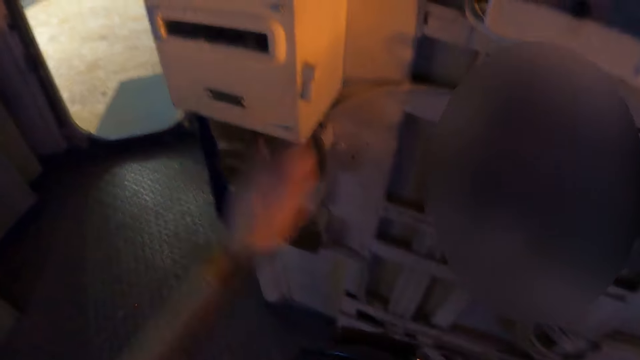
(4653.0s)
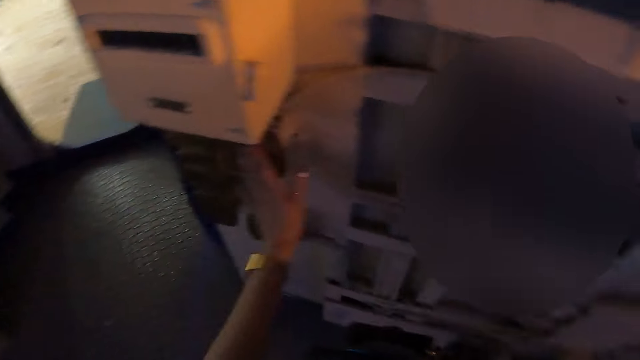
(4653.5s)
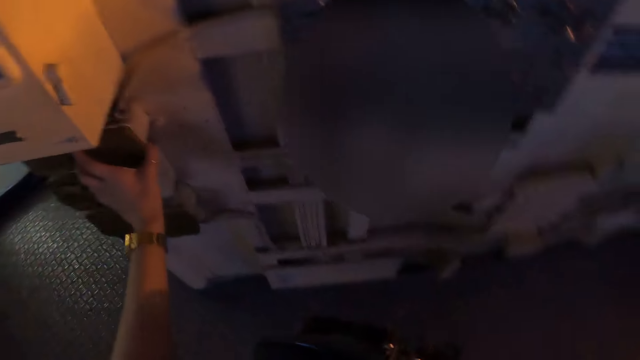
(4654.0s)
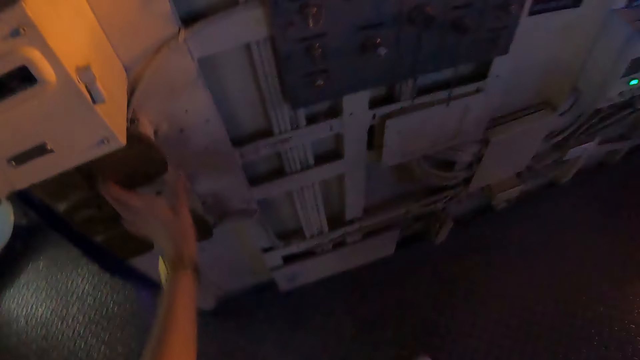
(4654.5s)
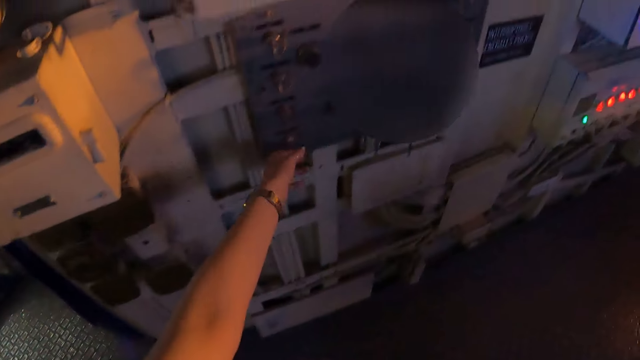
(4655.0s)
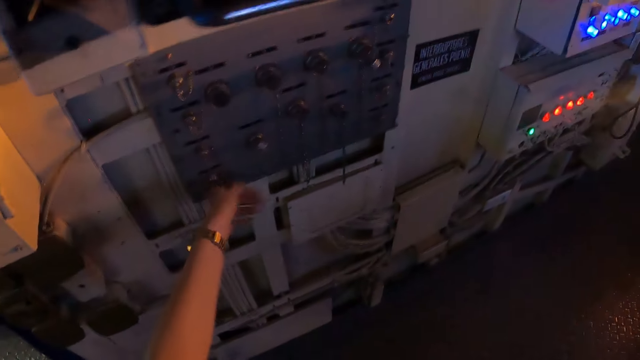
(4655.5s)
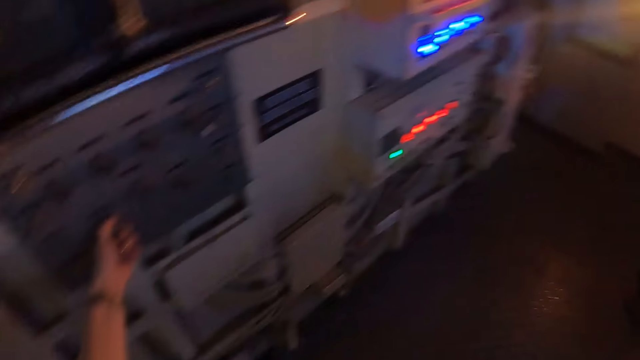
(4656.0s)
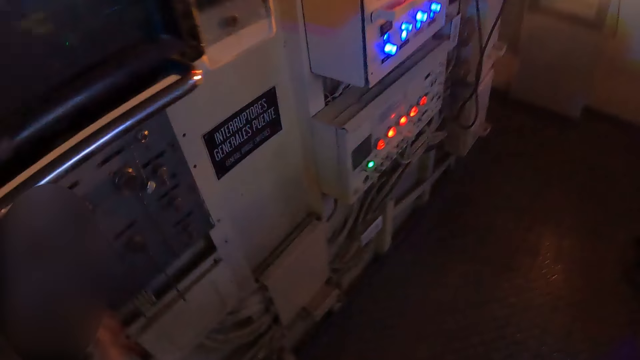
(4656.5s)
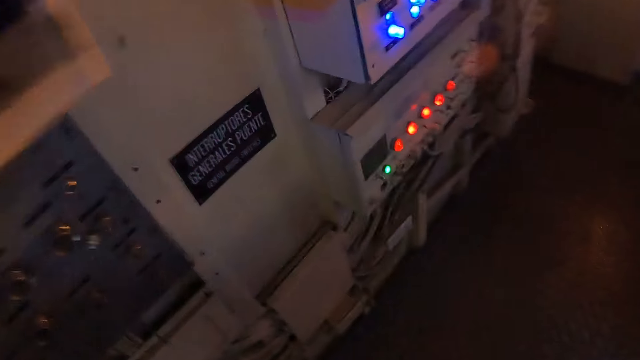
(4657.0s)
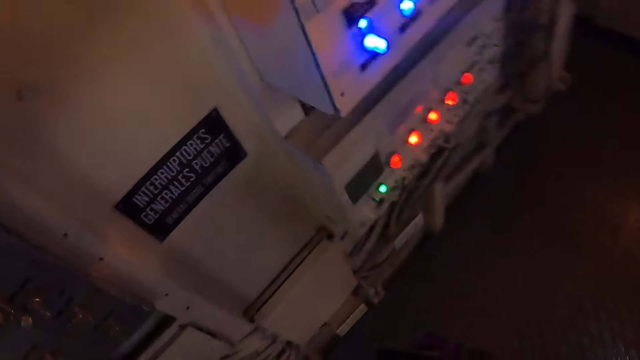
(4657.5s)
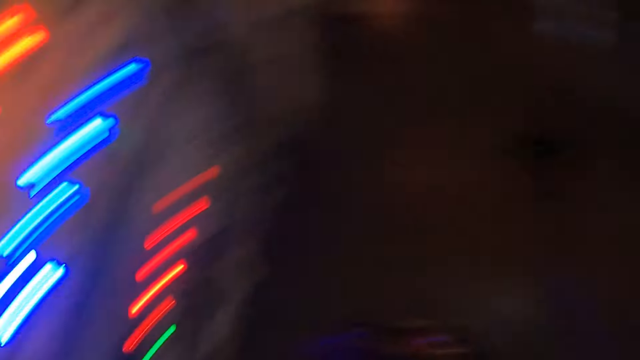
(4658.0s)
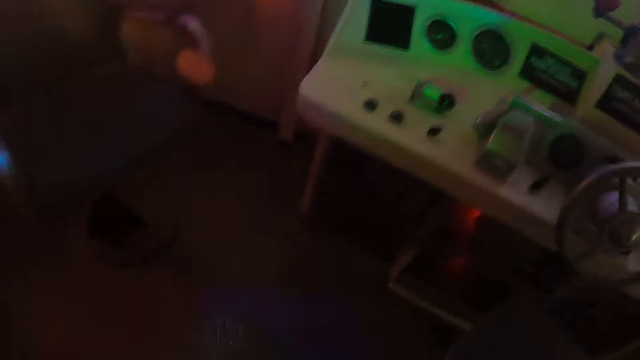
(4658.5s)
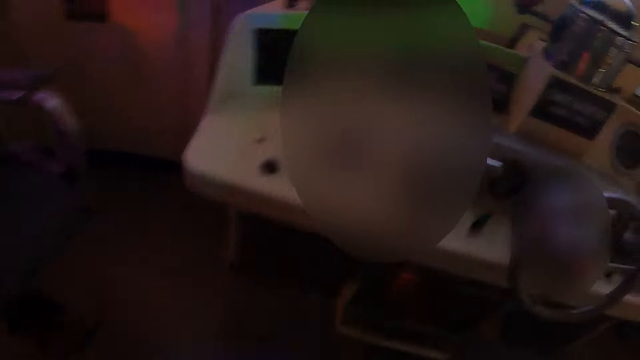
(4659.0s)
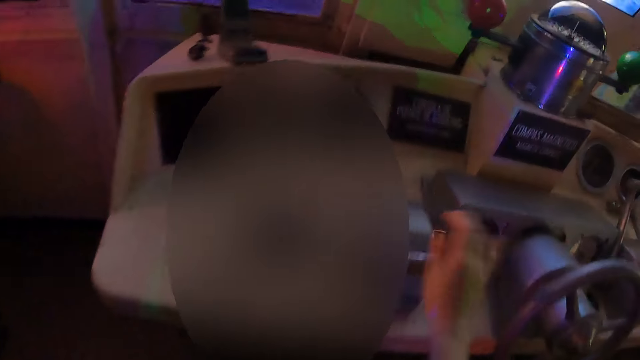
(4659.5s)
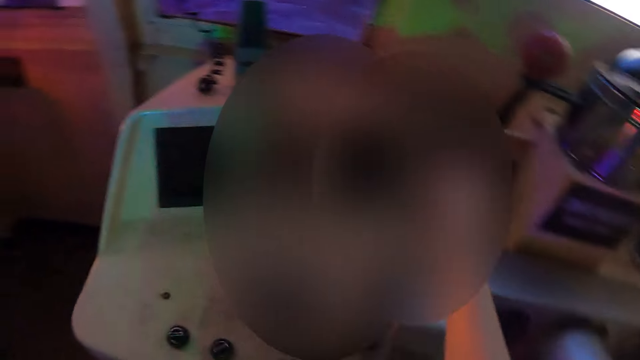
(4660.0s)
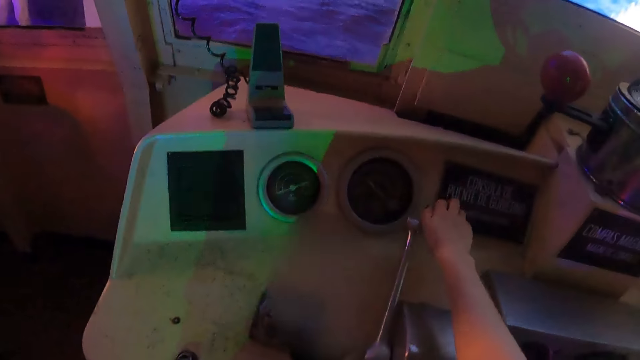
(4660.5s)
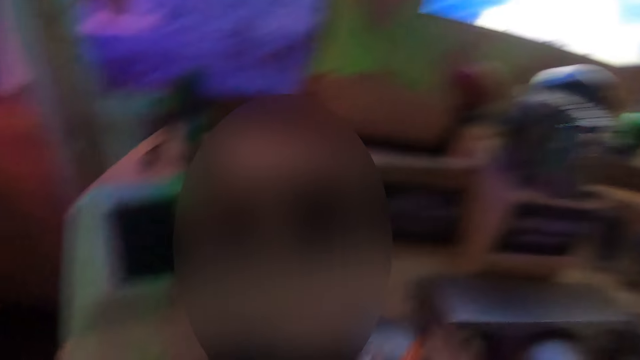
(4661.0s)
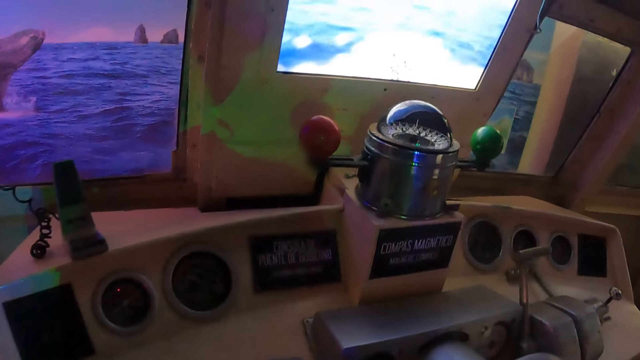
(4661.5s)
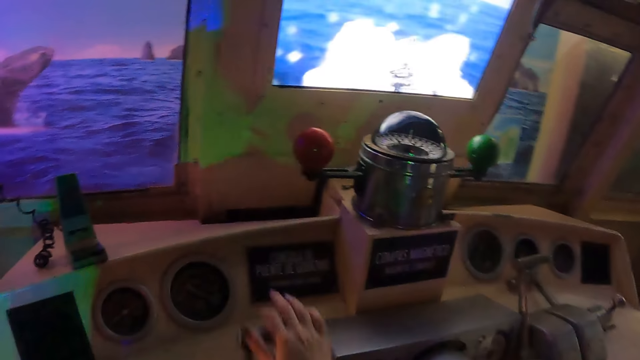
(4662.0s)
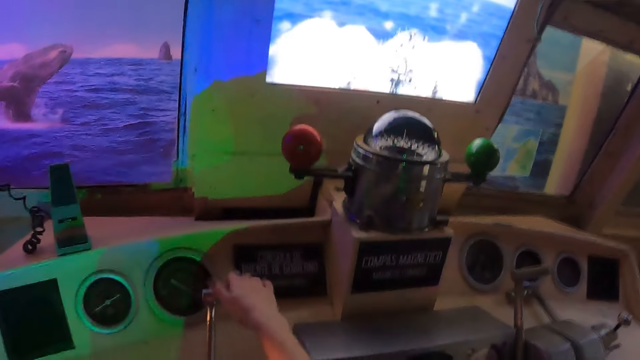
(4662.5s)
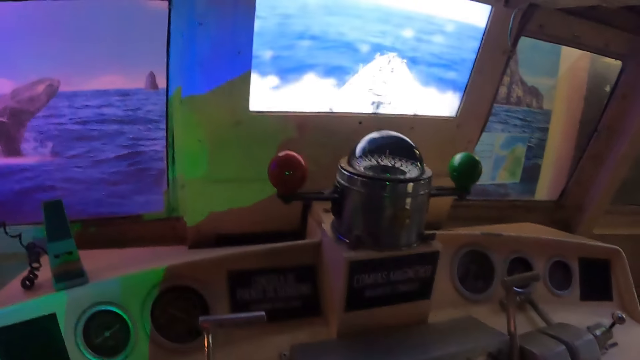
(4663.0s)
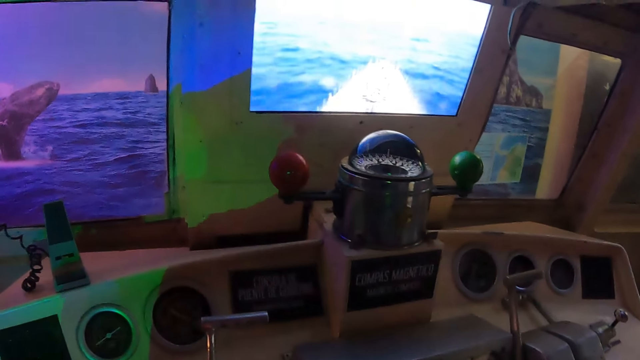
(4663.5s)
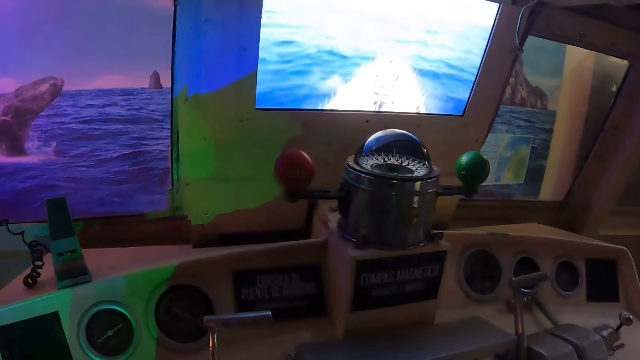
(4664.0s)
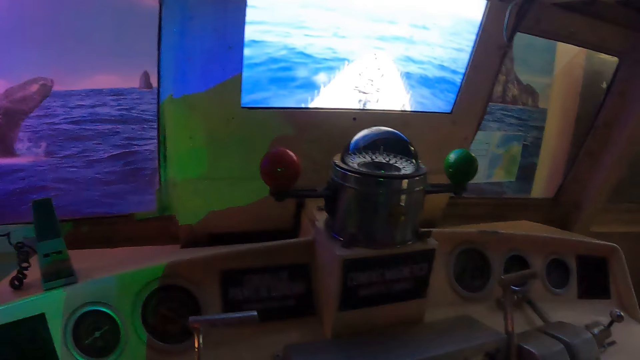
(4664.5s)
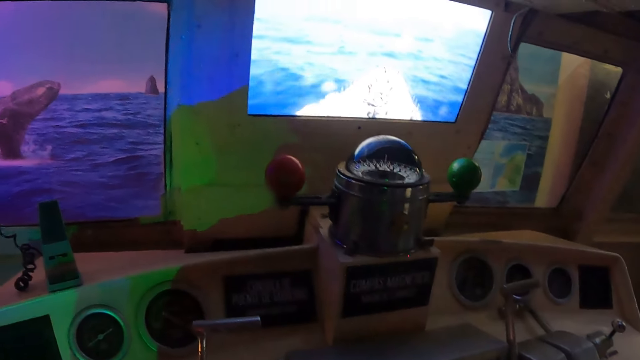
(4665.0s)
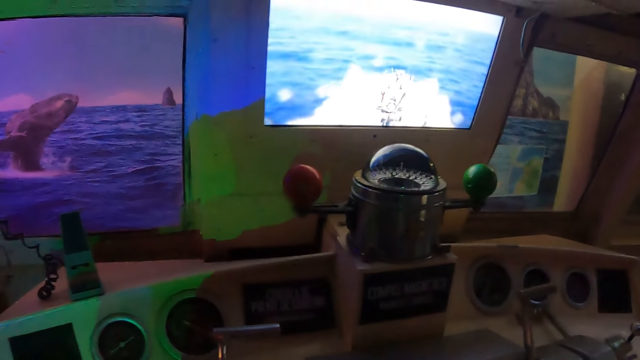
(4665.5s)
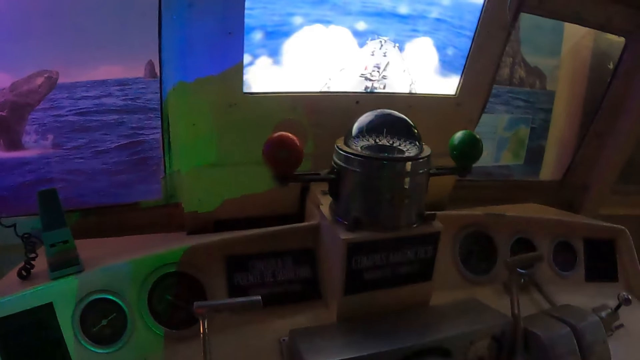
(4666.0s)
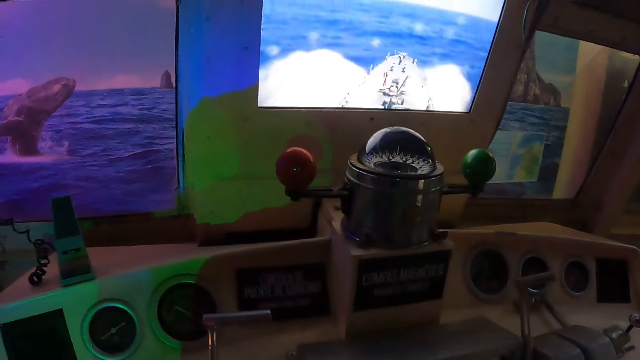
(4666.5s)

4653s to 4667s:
The camera wearer operates something. They adjust the knobs. They turn something. They look around. They walk around the ship. They turn something. They sail the ship on water. They look around.

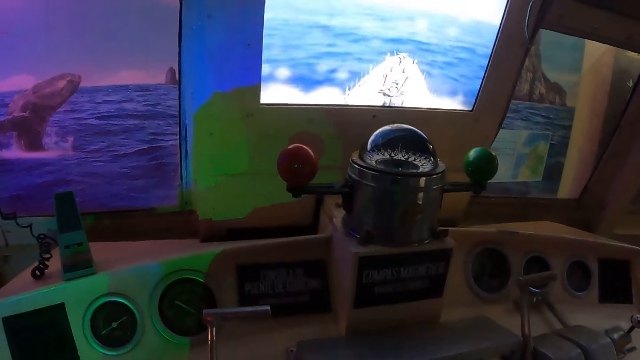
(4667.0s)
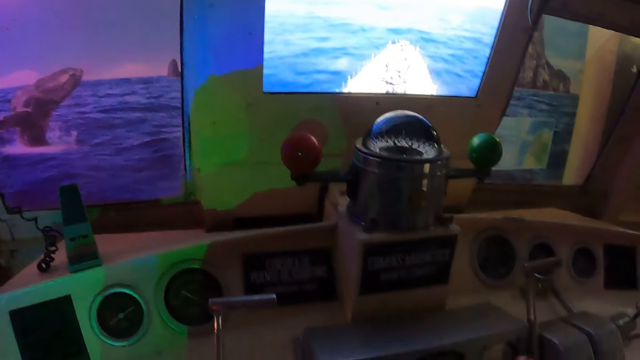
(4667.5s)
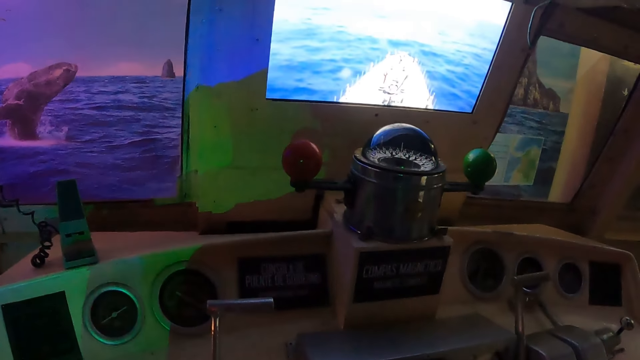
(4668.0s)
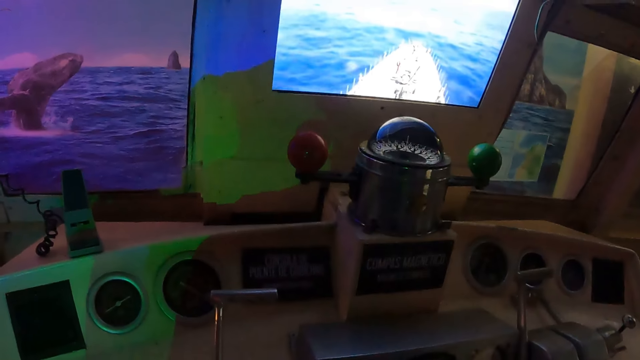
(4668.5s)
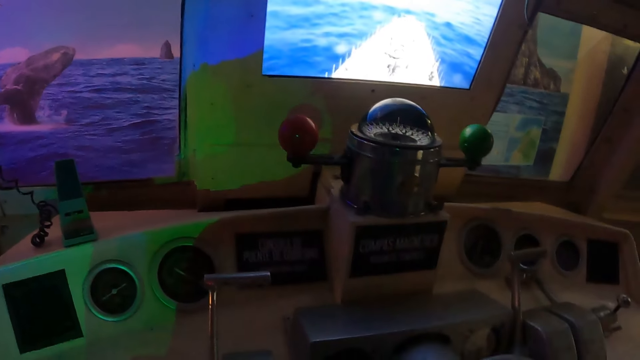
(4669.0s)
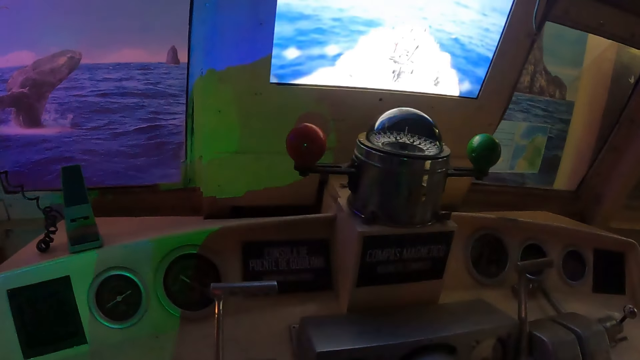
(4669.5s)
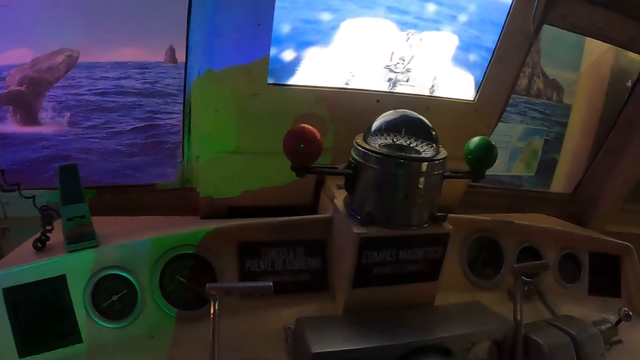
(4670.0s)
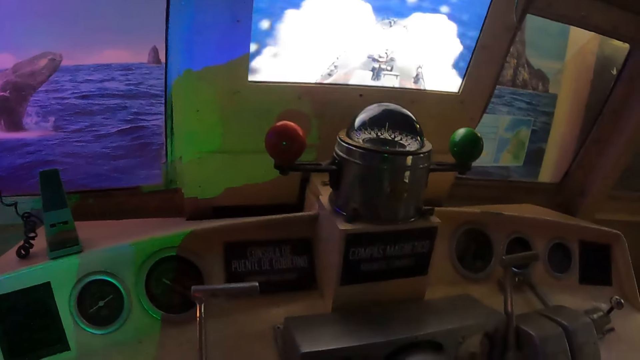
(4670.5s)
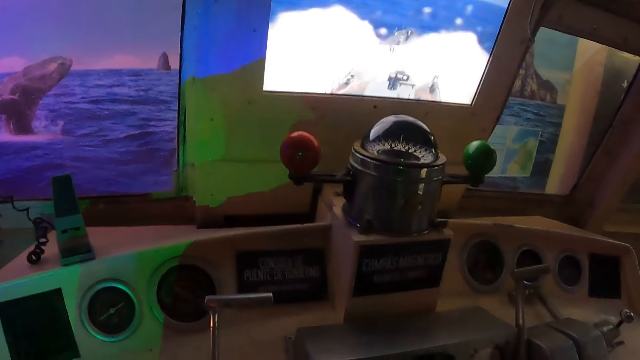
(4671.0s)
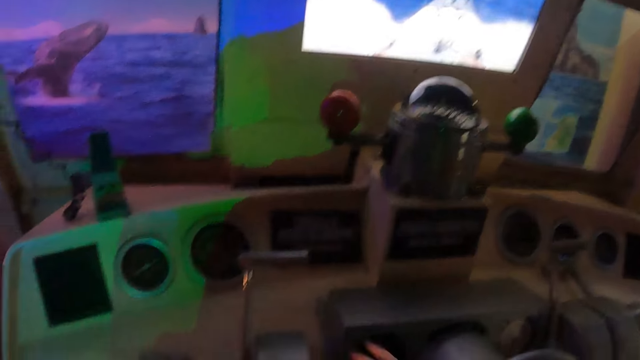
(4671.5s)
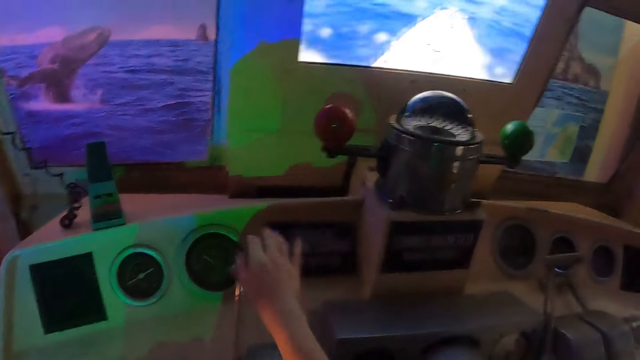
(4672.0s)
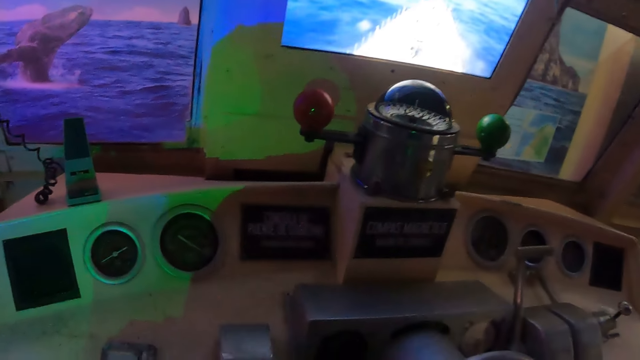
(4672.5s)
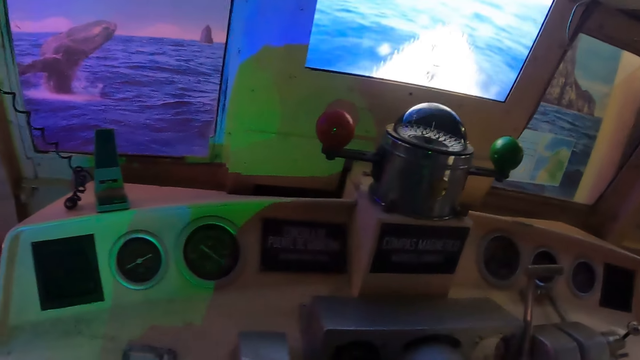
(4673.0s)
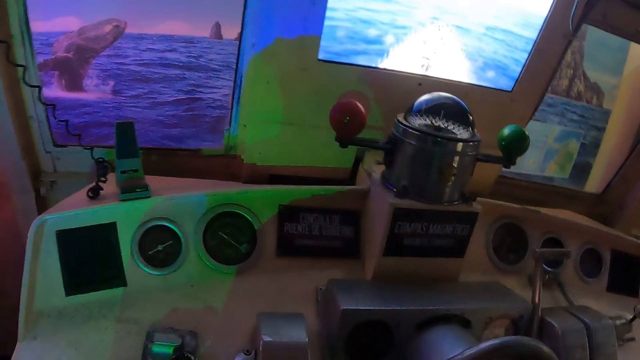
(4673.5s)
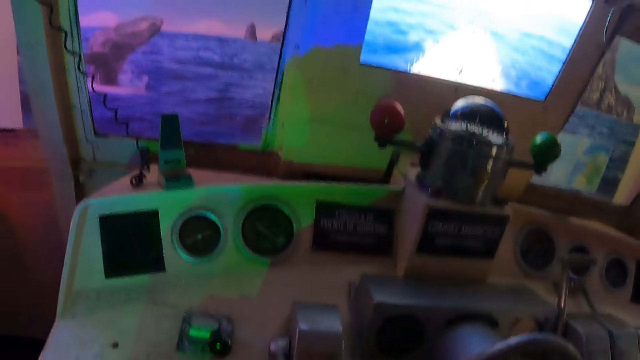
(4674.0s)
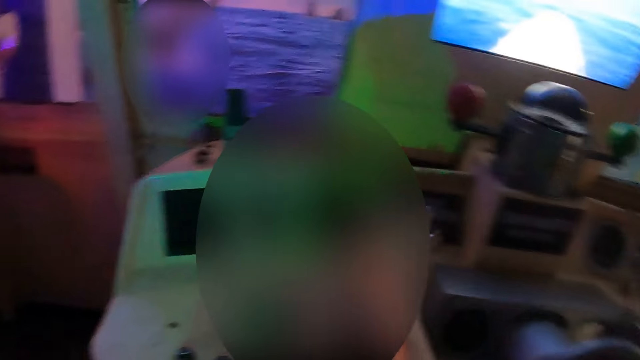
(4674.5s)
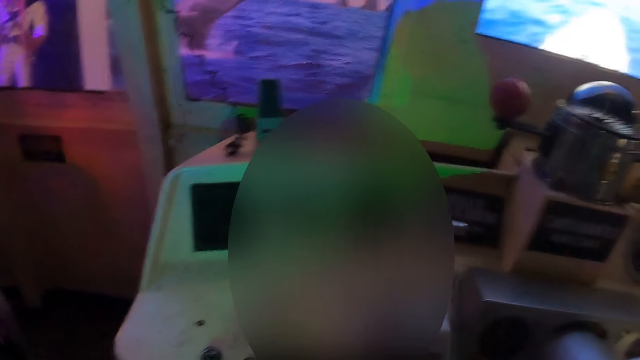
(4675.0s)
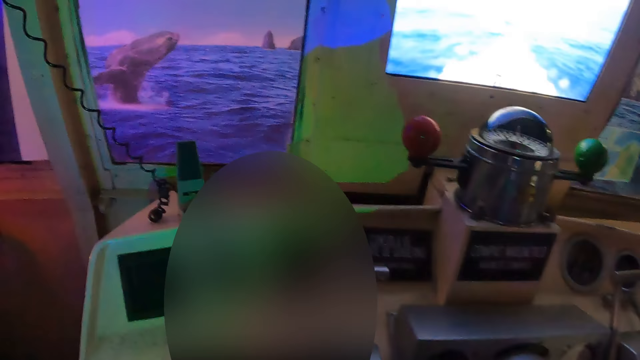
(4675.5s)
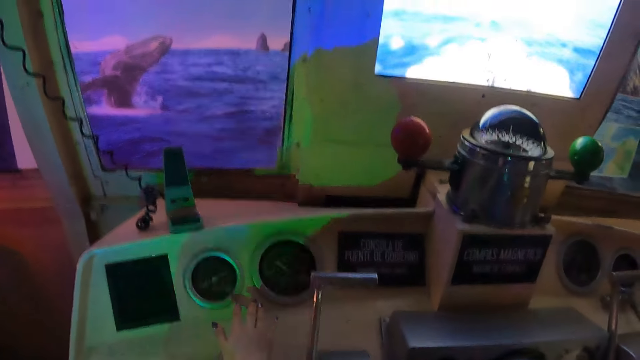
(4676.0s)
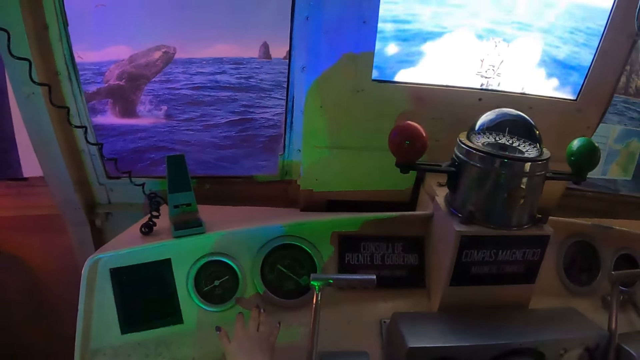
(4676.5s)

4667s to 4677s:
The camera wearer turns something. They look around. They turn something. They look around.
